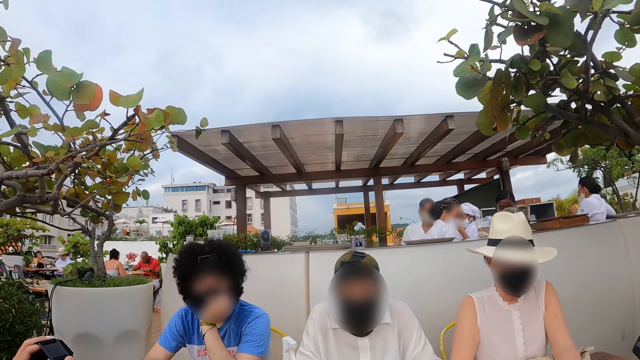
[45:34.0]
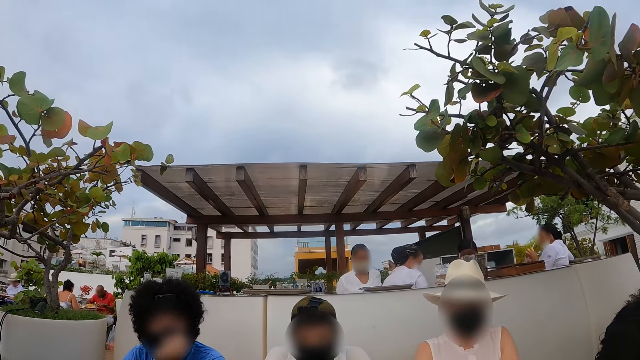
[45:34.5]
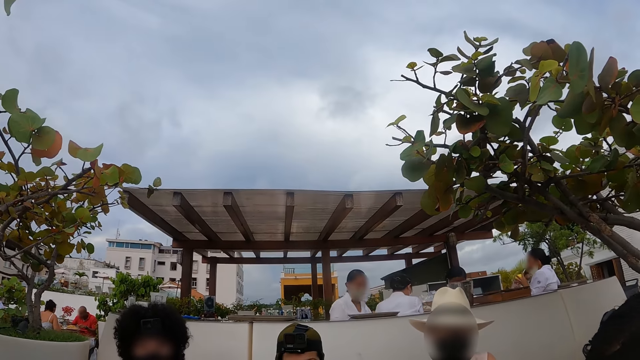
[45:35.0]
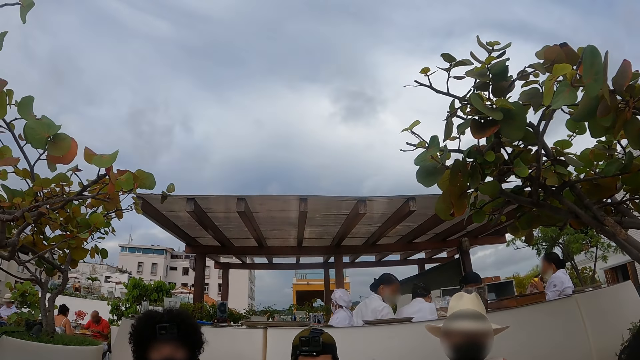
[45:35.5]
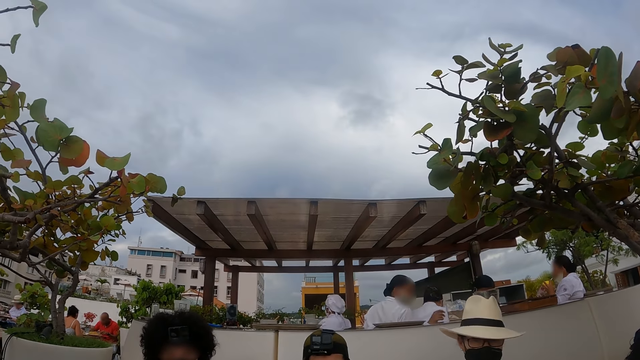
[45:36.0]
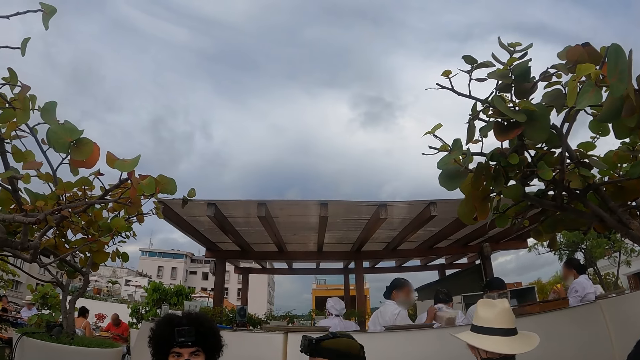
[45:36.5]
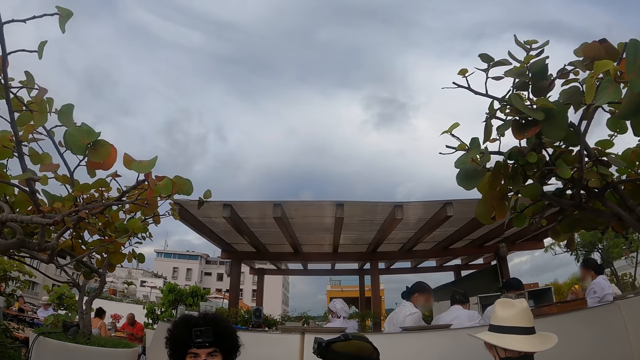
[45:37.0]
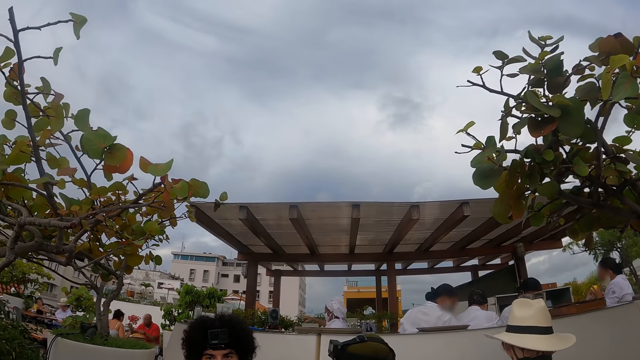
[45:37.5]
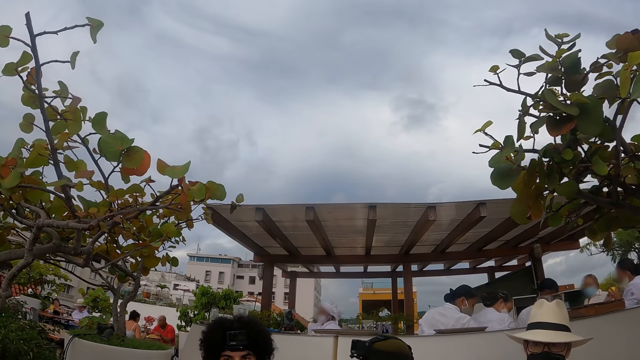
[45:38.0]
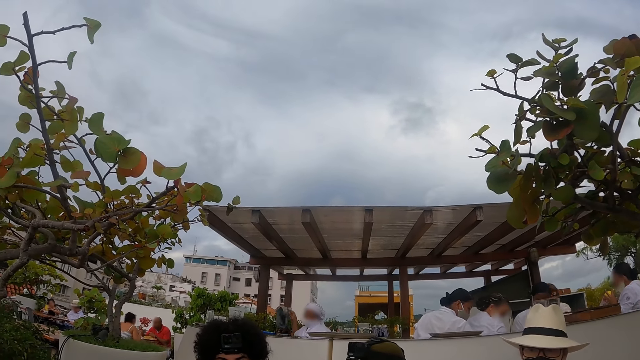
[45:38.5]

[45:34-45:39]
The camera wearer looks at a woman.

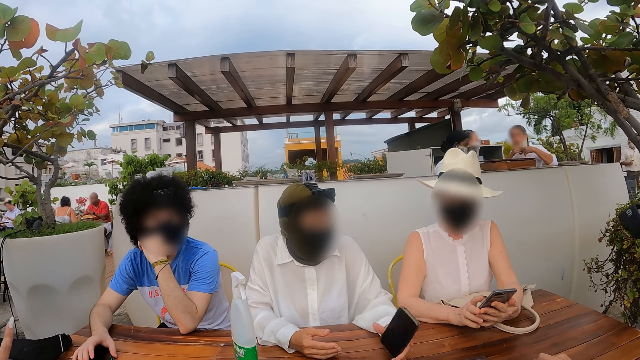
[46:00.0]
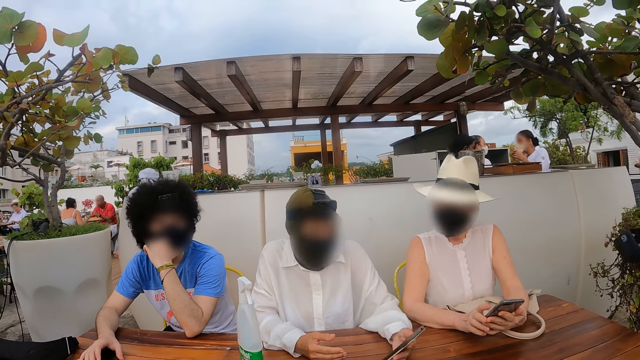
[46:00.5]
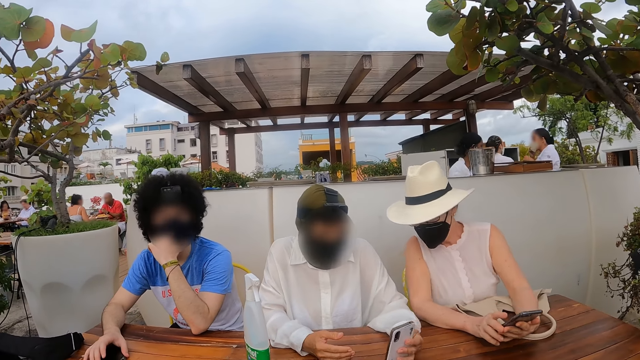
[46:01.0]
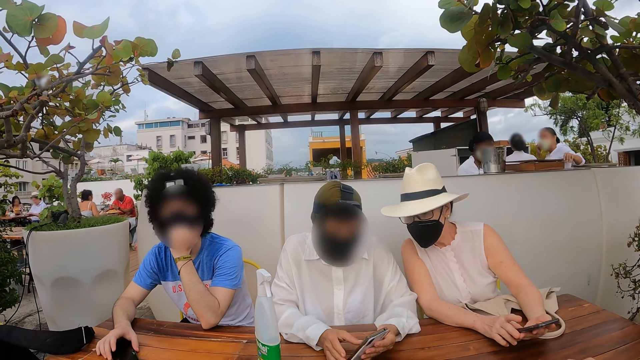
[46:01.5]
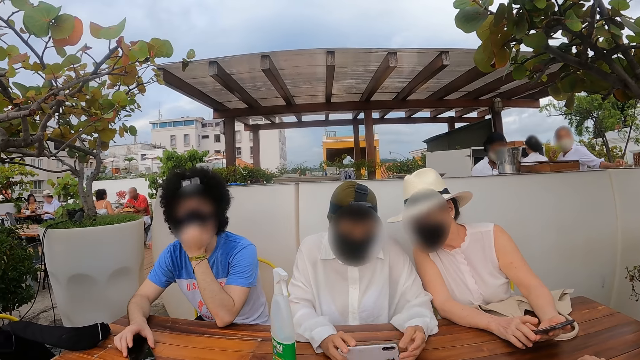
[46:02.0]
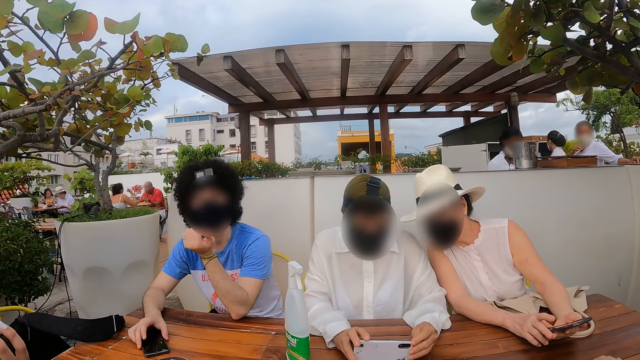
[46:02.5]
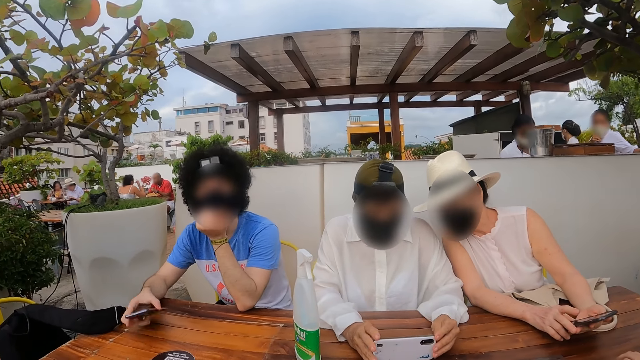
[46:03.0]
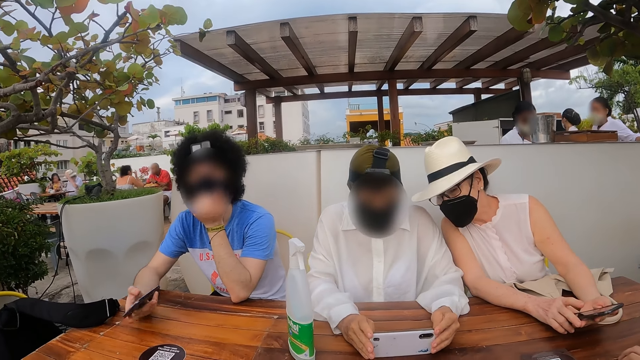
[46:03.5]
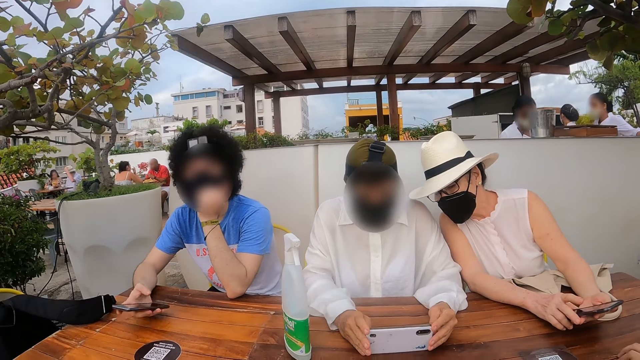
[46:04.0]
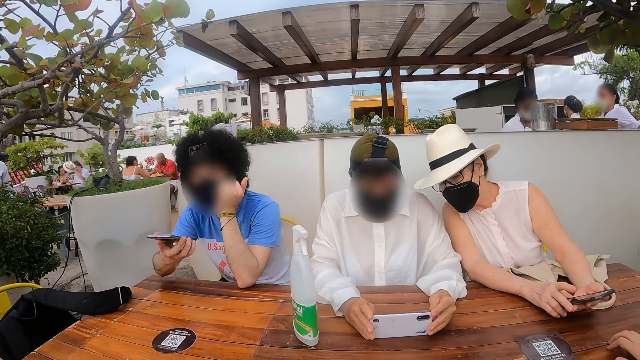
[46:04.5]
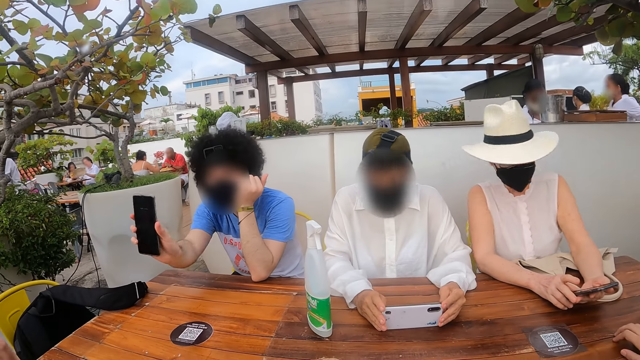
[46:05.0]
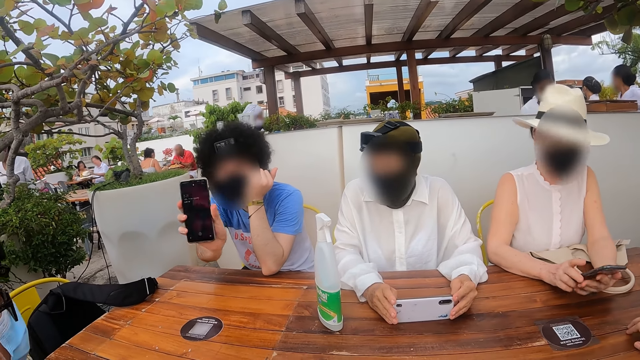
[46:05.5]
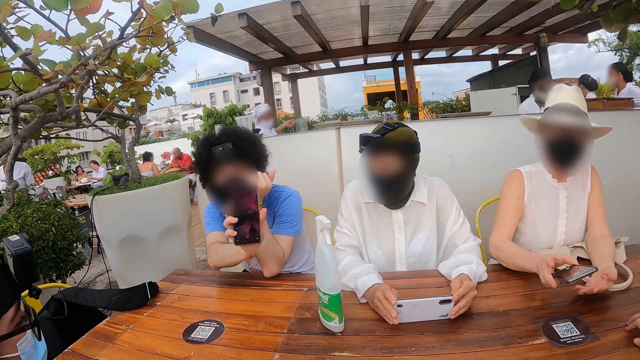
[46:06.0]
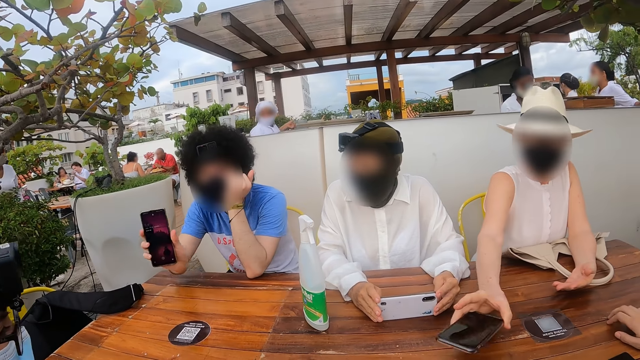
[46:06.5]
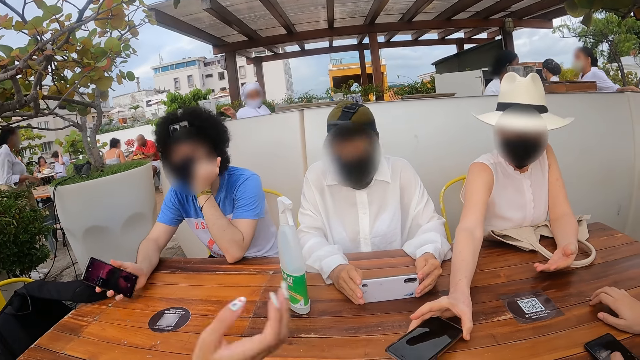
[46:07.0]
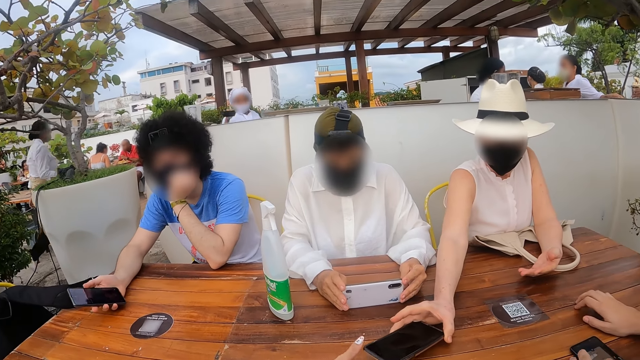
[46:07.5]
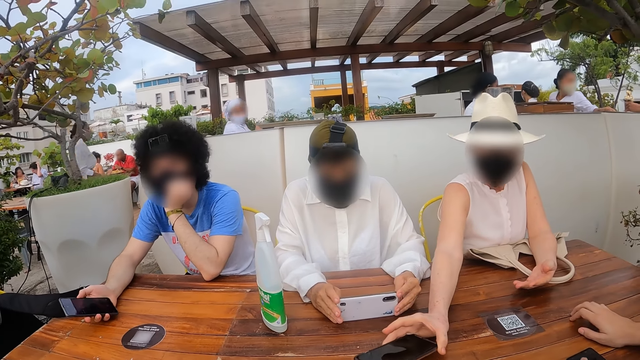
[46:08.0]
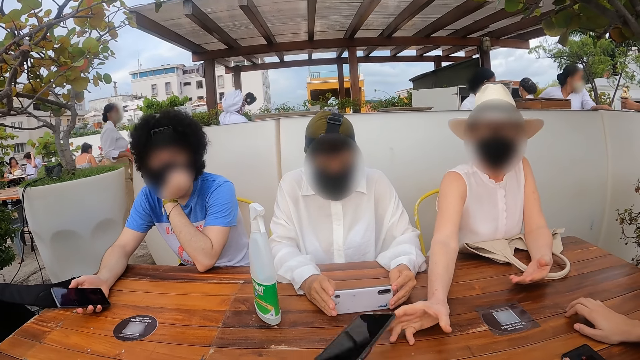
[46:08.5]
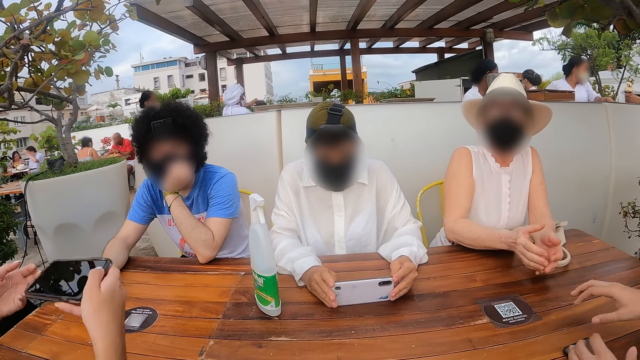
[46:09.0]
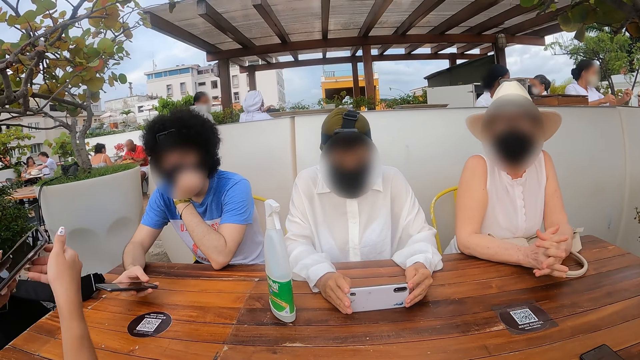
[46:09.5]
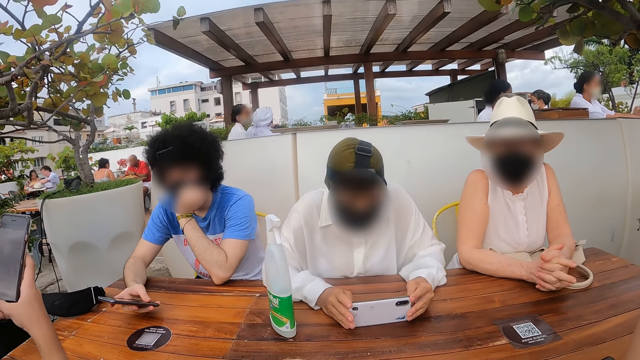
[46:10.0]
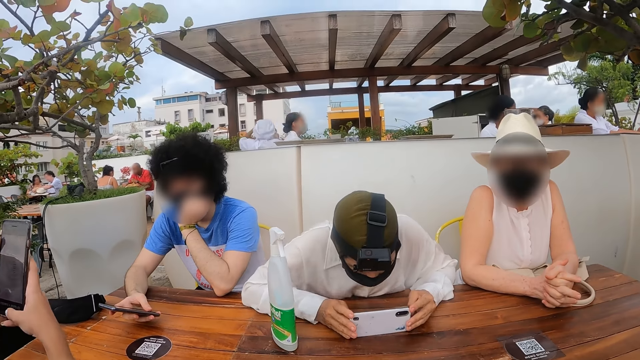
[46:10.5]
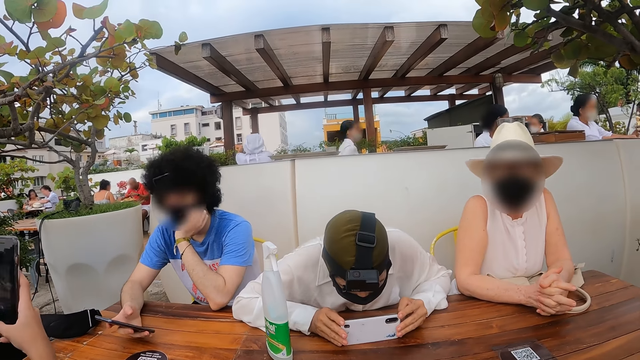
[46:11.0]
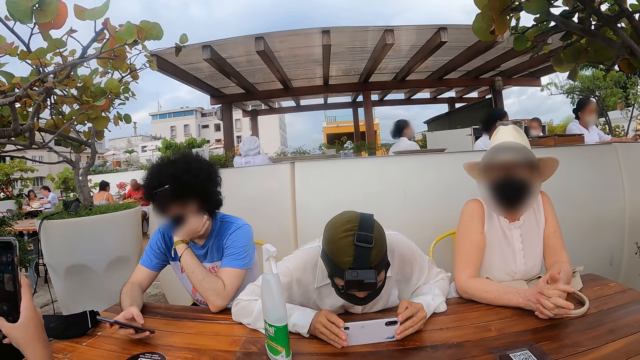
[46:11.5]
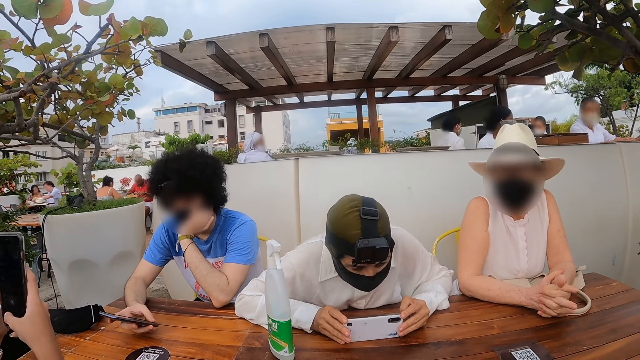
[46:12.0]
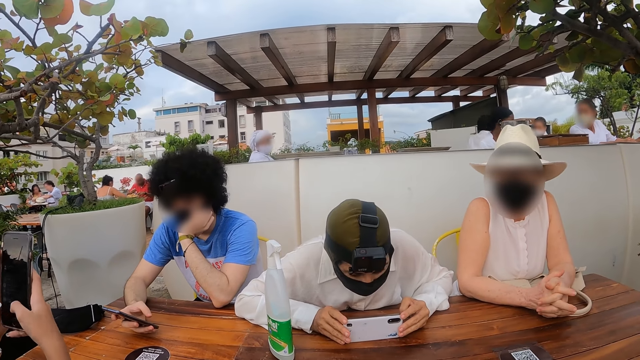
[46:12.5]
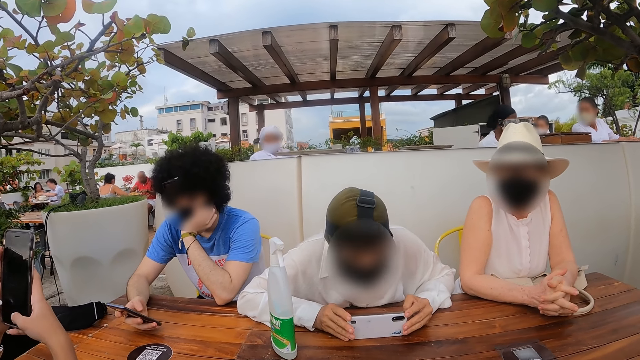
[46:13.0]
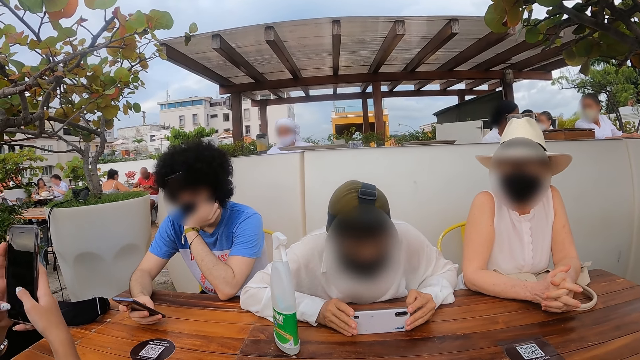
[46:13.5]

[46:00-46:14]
The camera wearer looks at a man. The man shows the phone to the camera wearer. The camera wearer looks at a woman.
